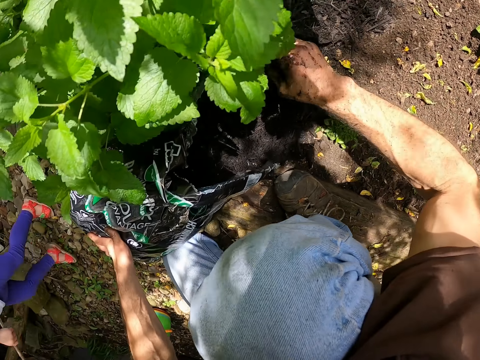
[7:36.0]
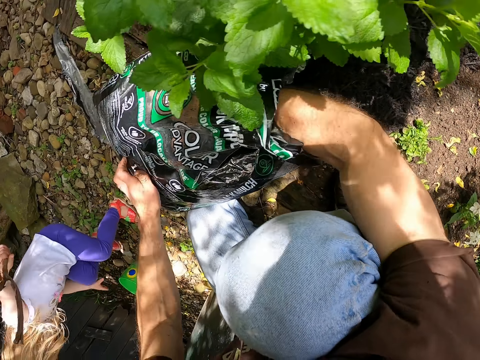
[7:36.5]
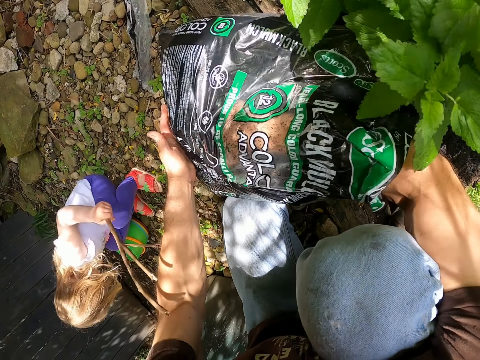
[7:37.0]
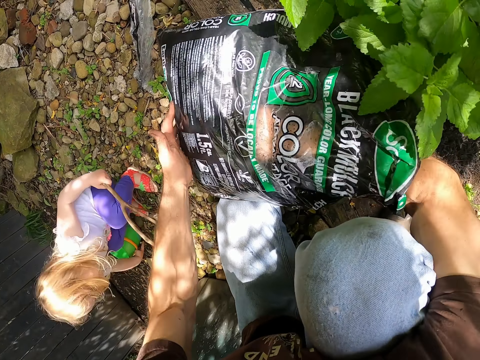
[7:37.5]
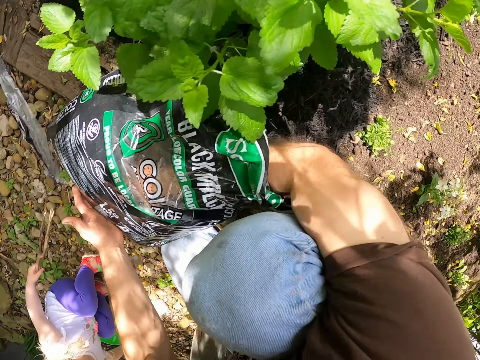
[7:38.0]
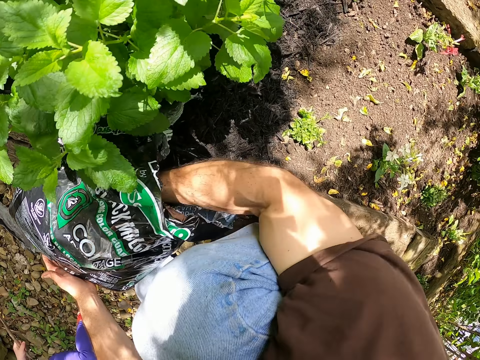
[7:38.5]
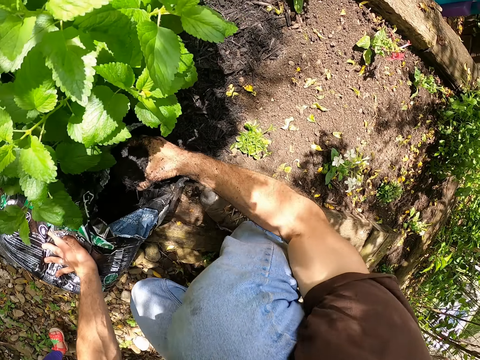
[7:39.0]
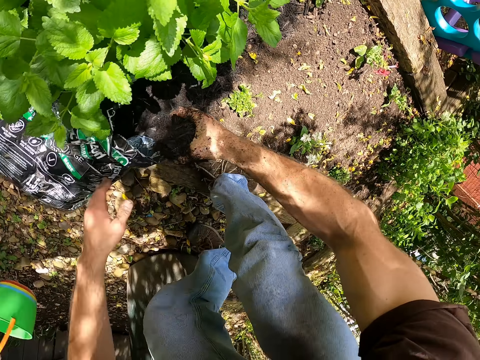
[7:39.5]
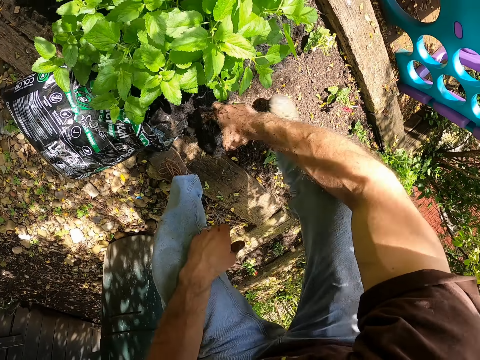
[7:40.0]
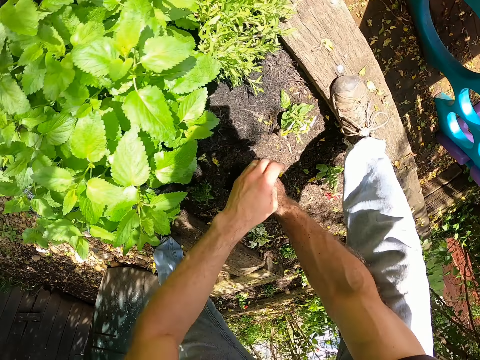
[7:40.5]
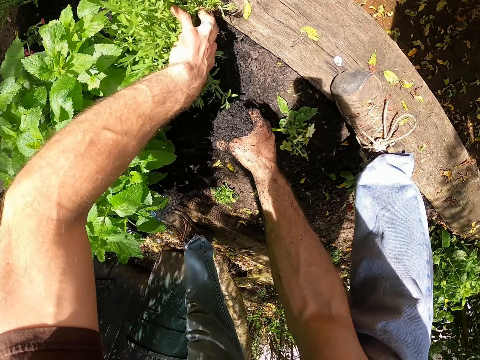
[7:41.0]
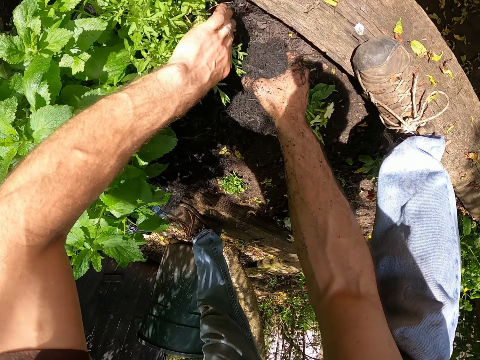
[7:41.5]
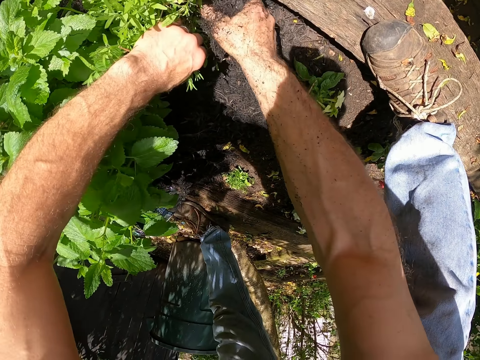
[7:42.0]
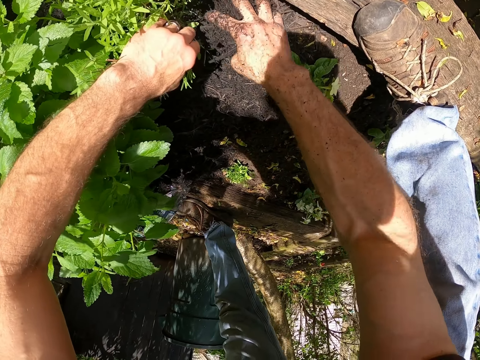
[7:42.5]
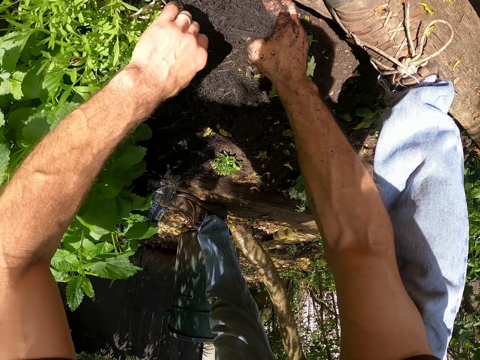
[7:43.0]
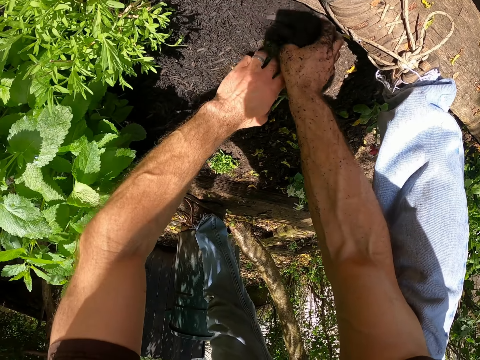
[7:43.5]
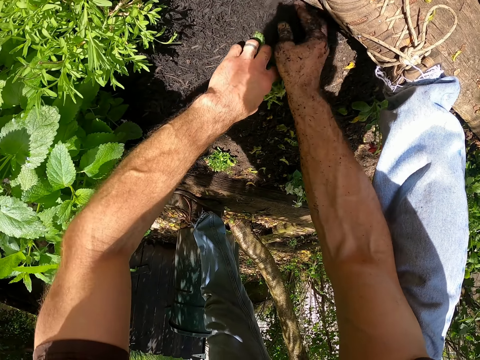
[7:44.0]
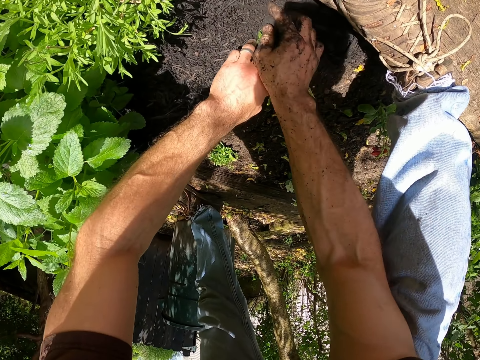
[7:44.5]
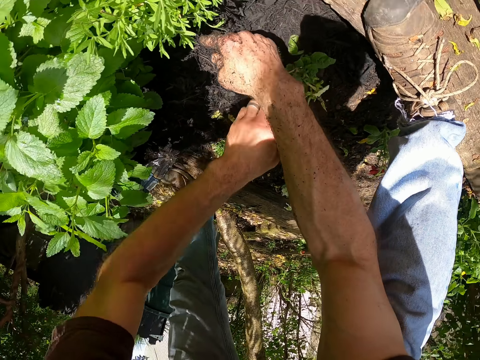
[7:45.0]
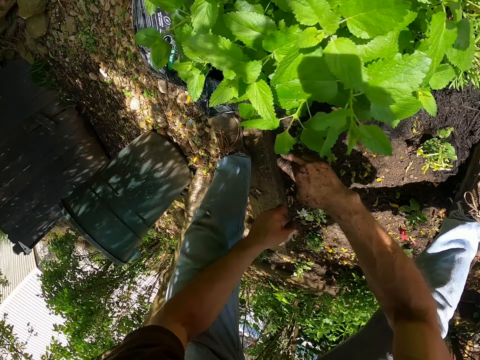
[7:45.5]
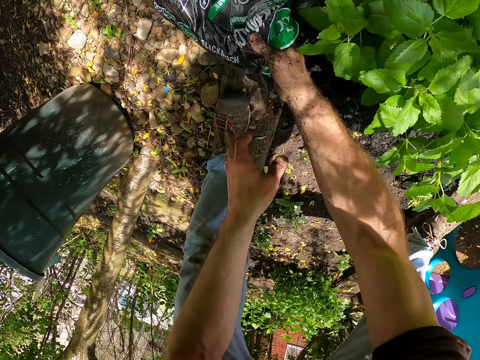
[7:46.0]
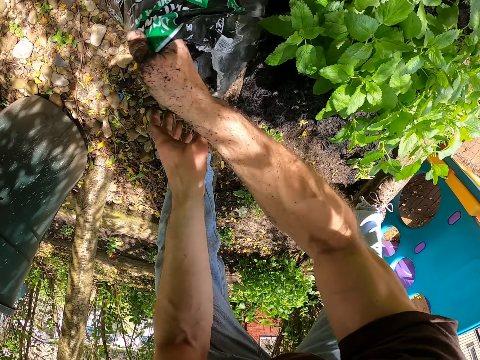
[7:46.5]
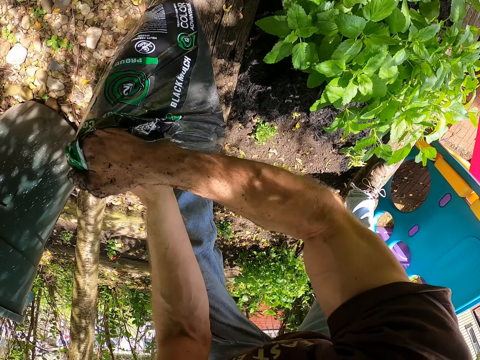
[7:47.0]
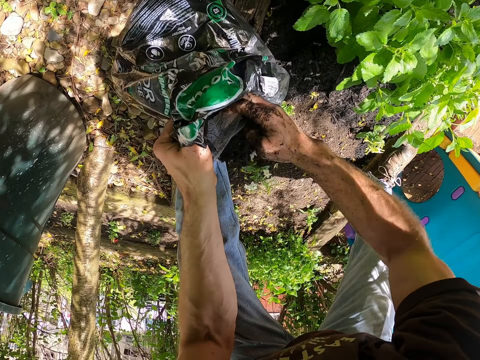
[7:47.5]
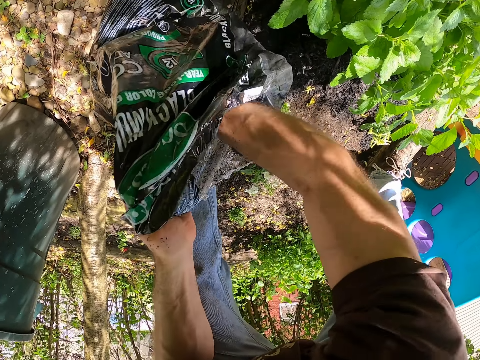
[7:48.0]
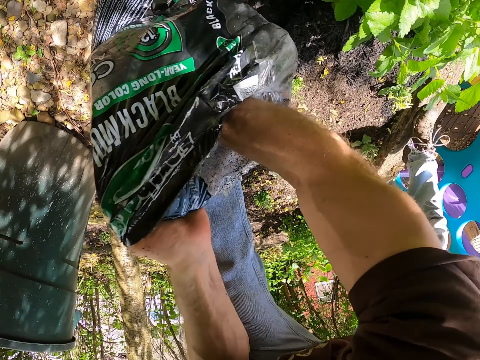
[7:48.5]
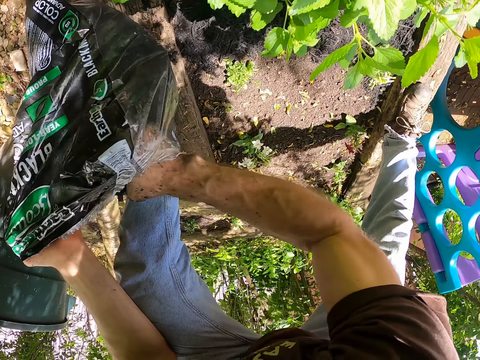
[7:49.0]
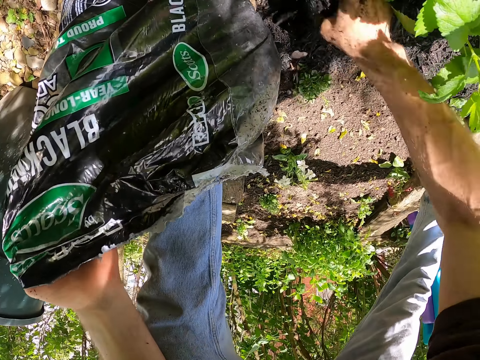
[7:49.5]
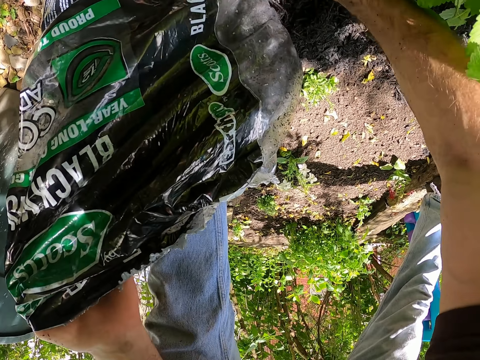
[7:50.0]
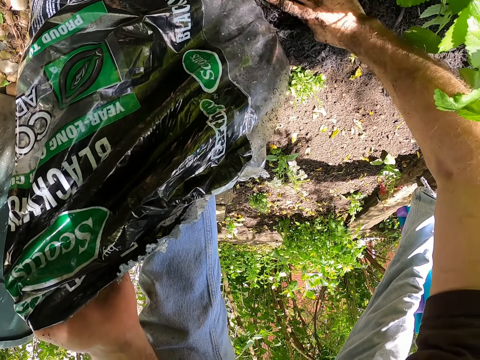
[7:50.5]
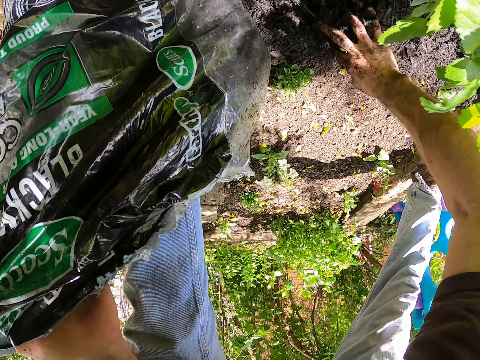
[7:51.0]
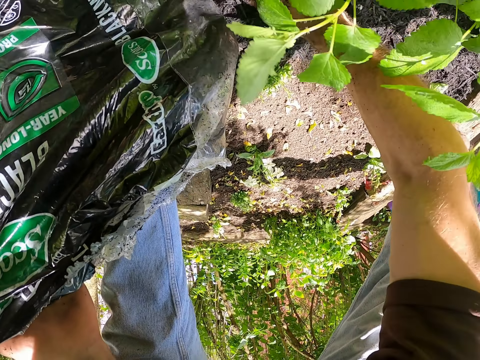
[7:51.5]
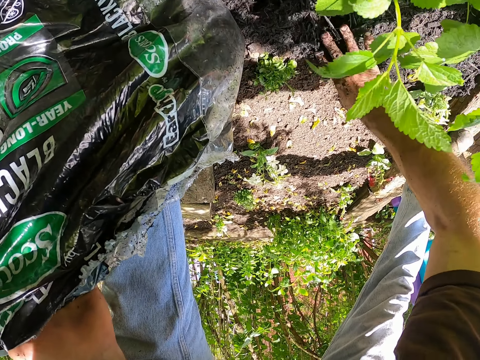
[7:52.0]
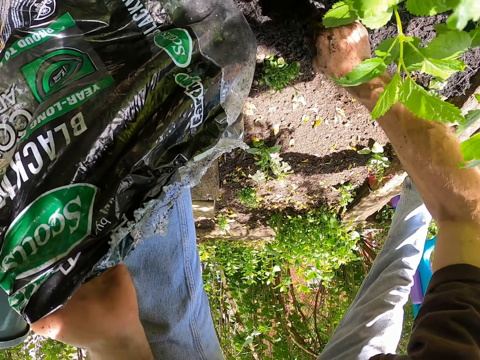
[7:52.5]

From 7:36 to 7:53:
The camera wearer picks the black mulch from the bag with his right hand. He spreads the black mulch in the garden. He moves in the garden. He mulches some plants on the soil bed with his right hand. He adjusts the plants. He moves a plant with his left hand. He holds the plant with his left hand. He shakes the bag with black mulch. He moves the bag of mulch with his right hand. He picks the black mulch from the bag with his right hand. He holds the bag of mulch with his left hand. He mulches some plants on the soil bed with his right hand.

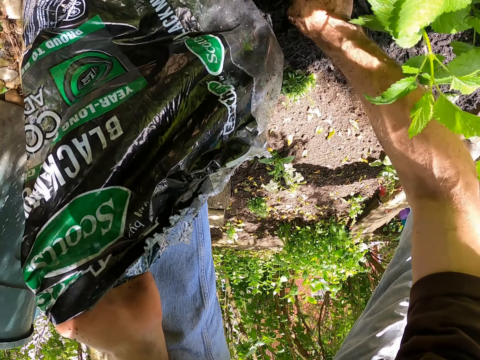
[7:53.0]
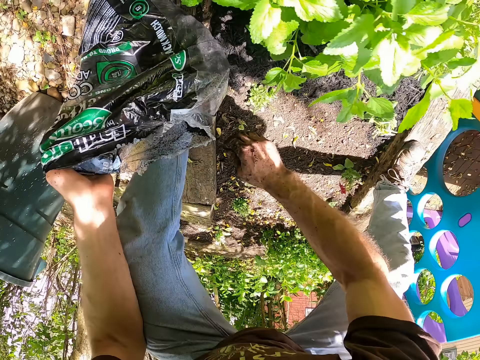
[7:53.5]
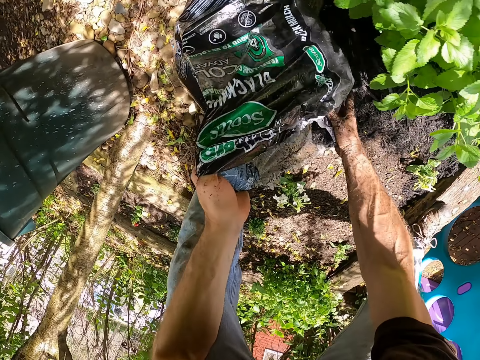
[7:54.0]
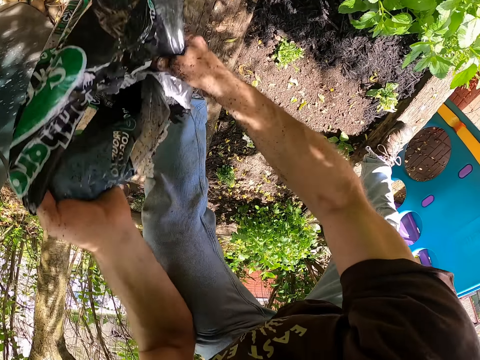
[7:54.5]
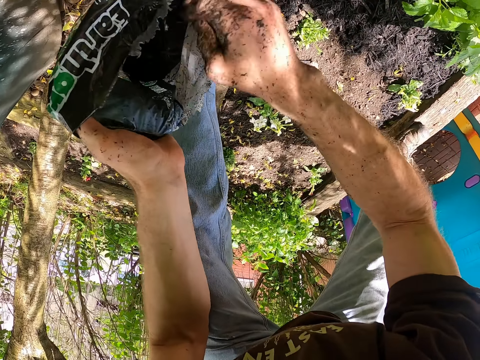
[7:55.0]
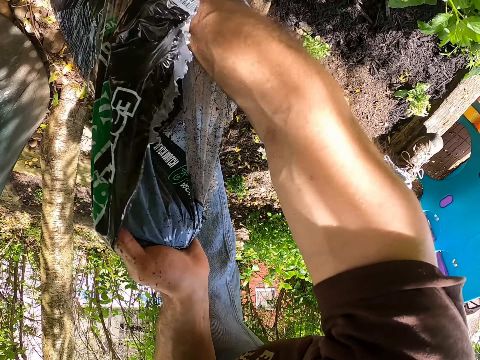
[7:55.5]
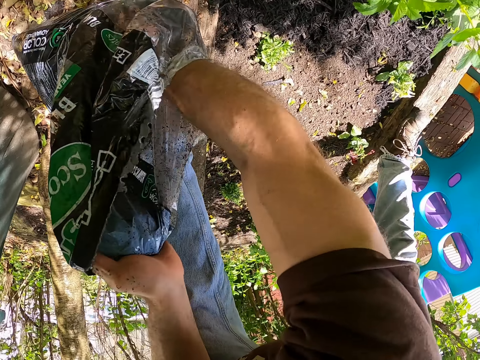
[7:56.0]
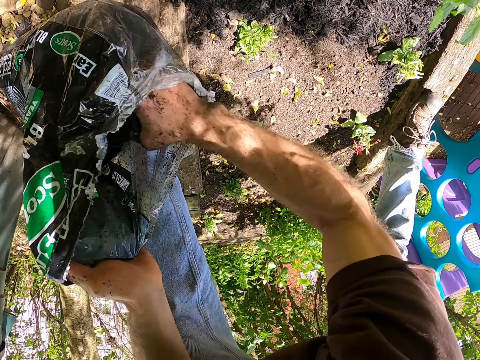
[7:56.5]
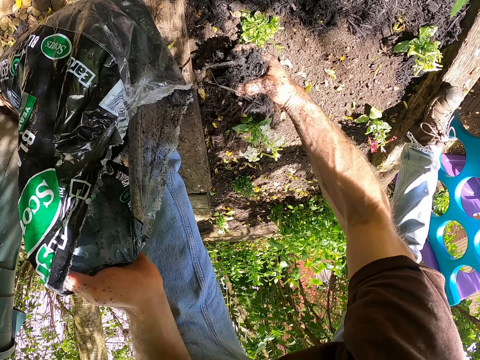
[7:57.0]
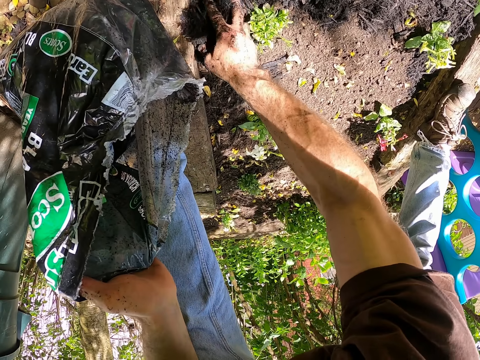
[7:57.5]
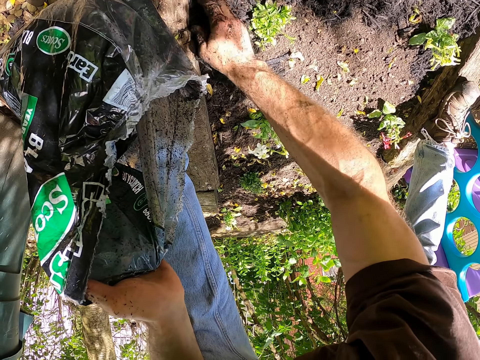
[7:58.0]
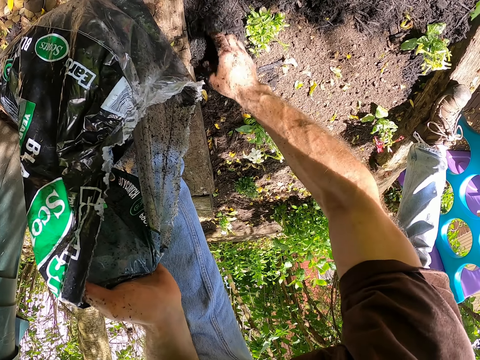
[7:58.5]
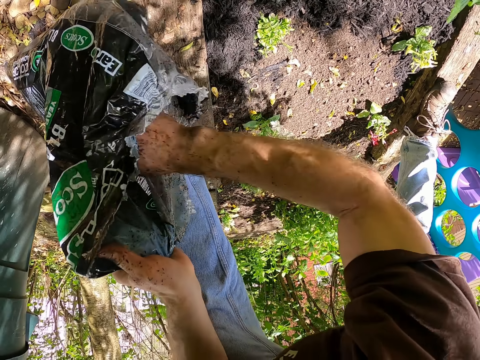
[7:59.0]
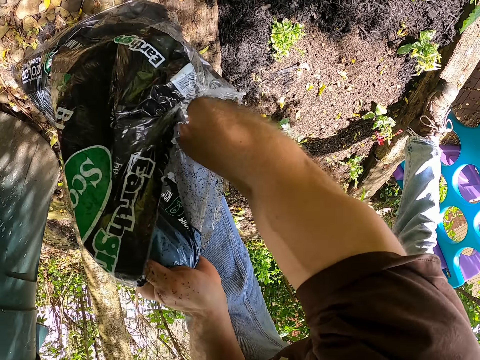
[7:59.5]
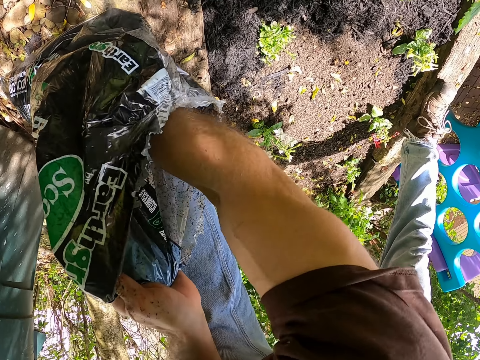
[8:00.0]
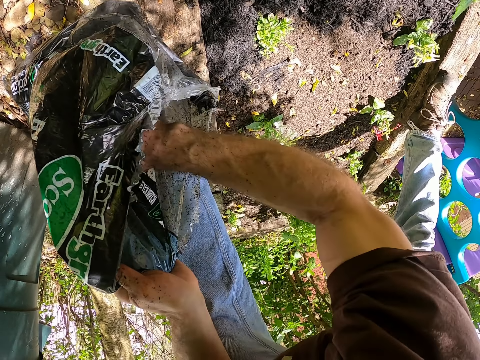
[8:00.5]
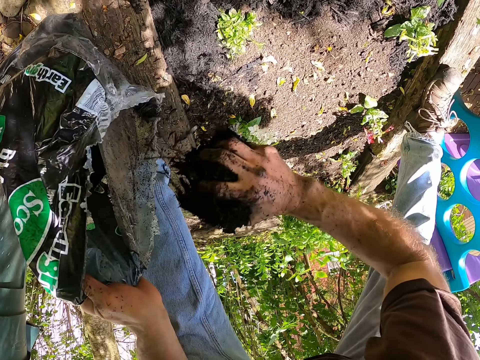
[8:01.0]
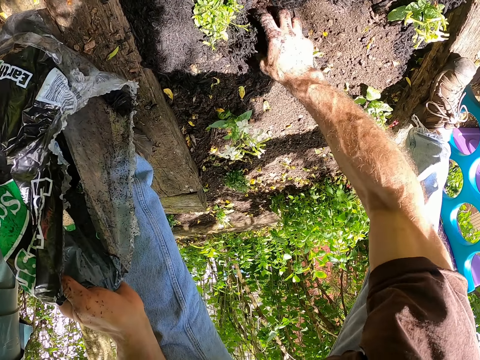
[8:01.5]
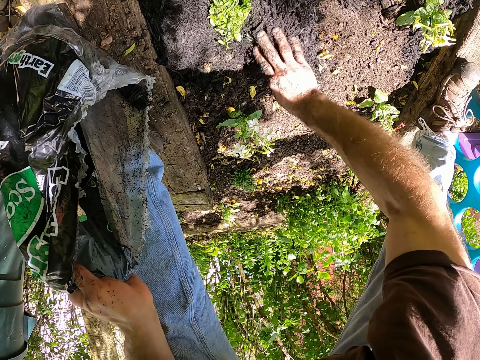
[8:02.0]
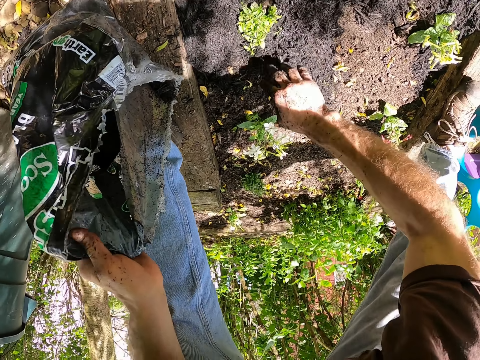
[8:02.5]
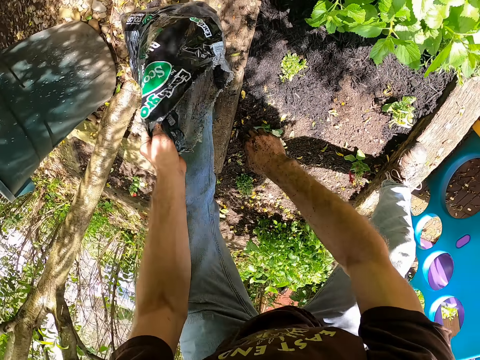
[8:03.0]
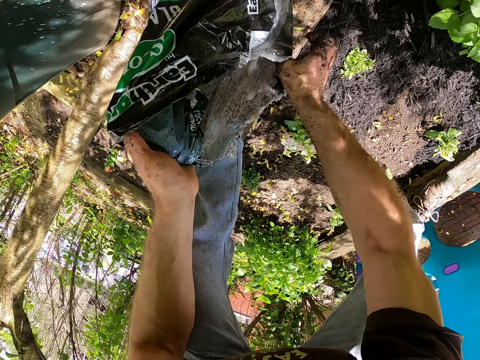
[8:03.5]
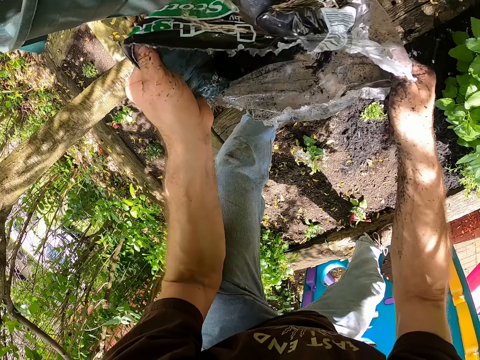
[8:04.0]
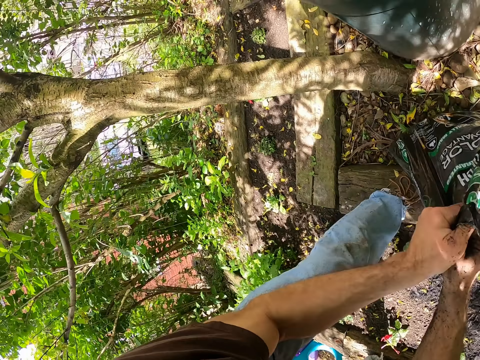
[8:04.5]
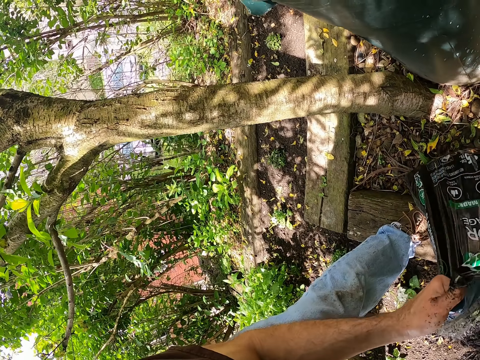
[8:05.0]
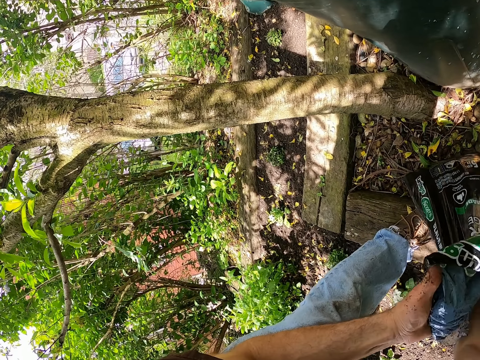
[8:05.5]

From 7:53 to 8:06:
The camera wearer adjusts the bag of mulch with both hands. He picks the black mulch from the bag with his right hand. He mulches some plants on the soil bed with his right hand. He picks the black mulch from the bag with his right hand. He mulches some plants on the soil bed with his right hand. He lifts the bag of black mulch. He stretches the bag of mulch with both hands.
